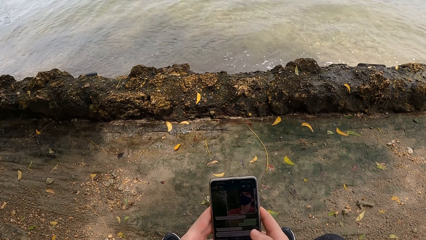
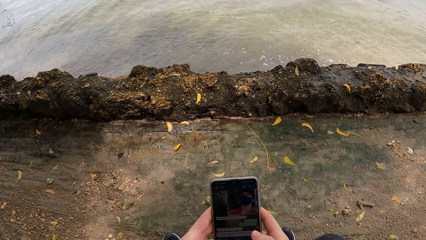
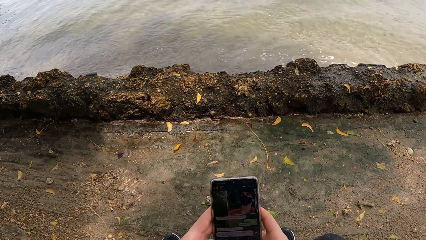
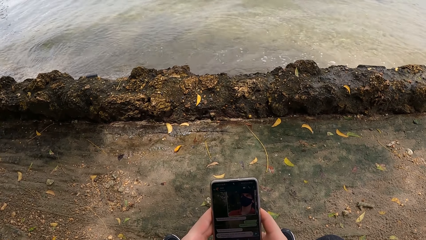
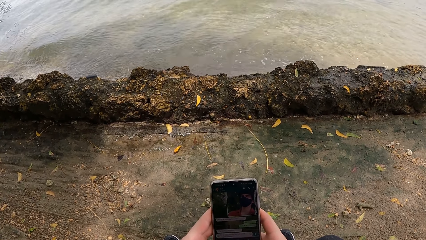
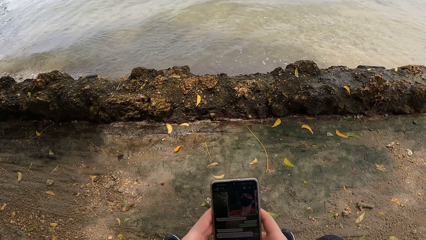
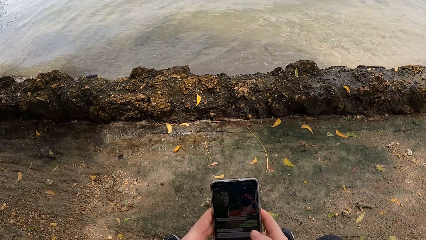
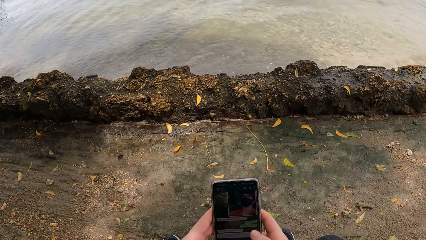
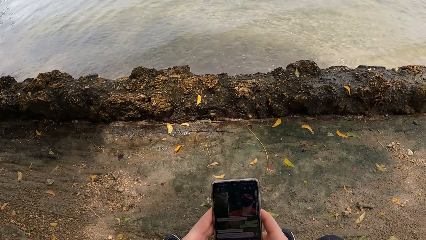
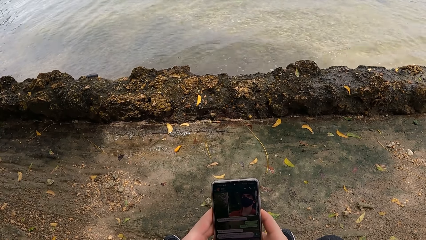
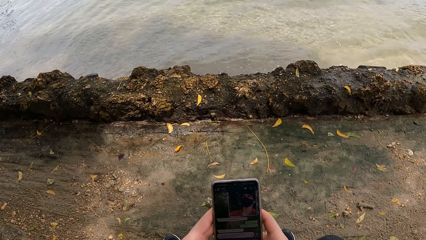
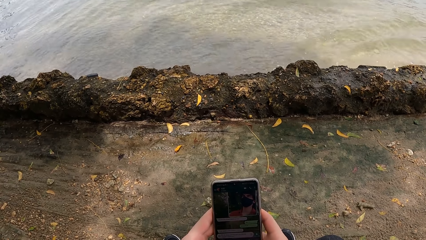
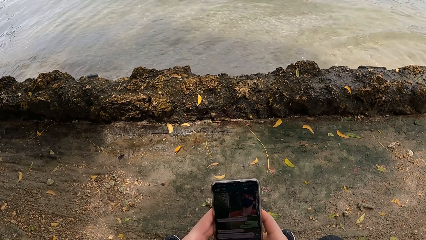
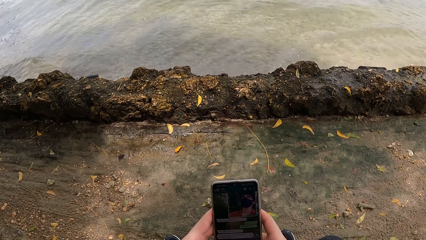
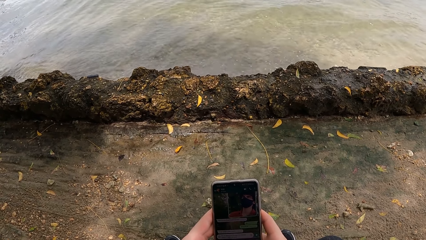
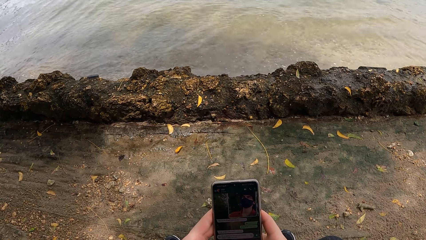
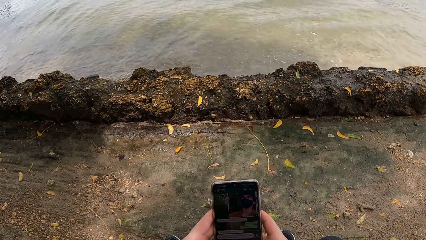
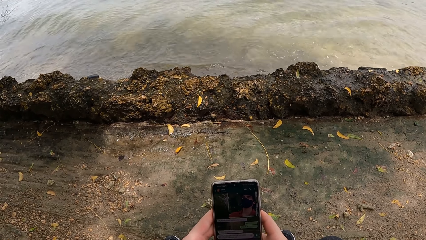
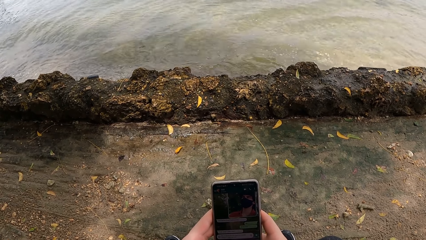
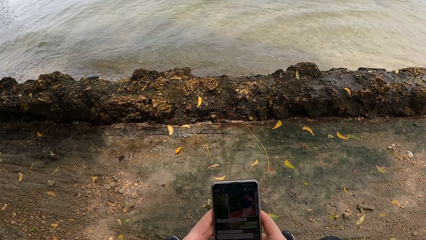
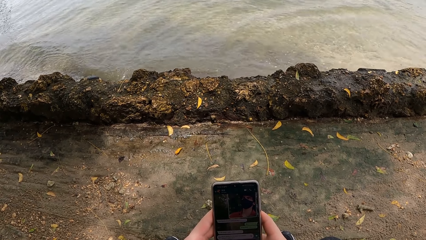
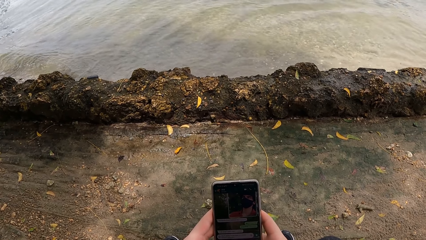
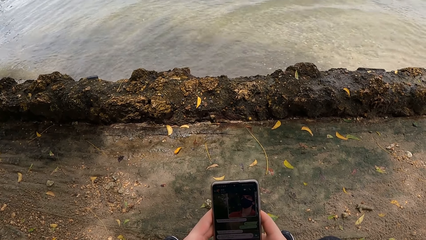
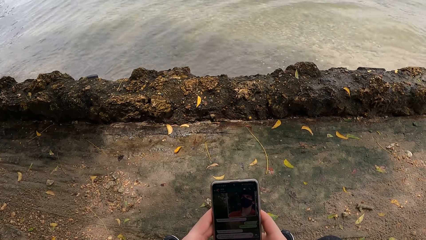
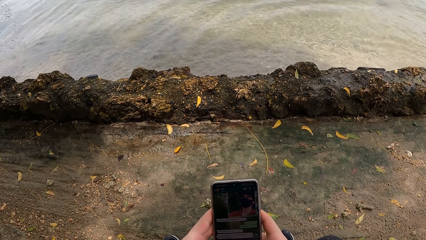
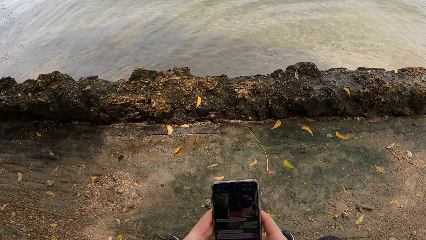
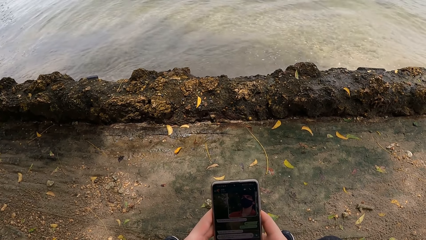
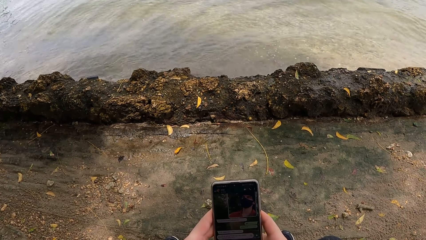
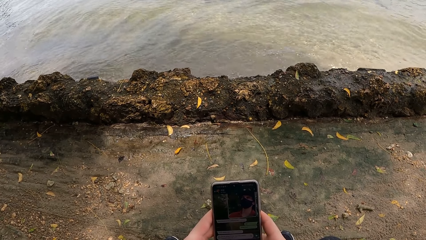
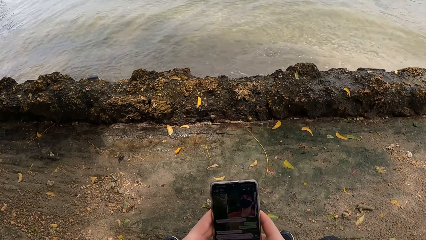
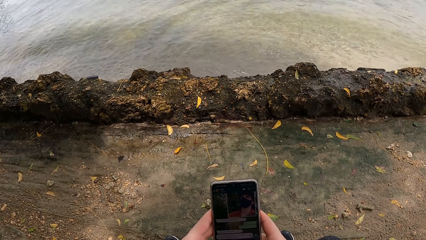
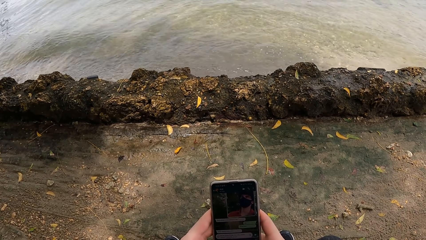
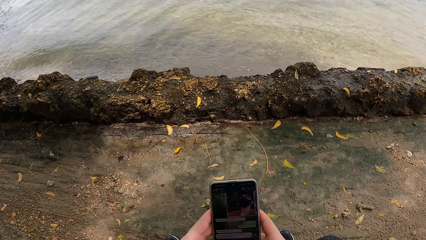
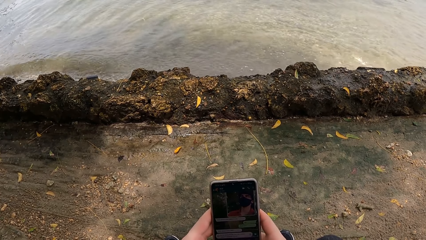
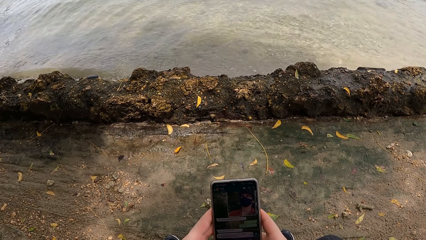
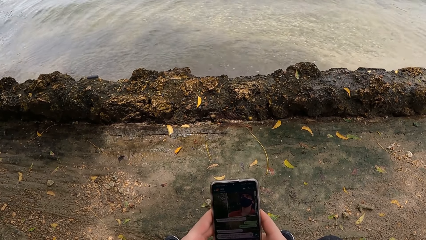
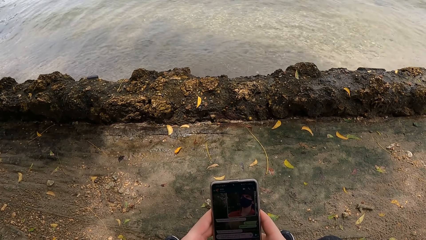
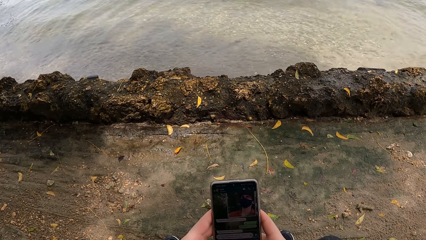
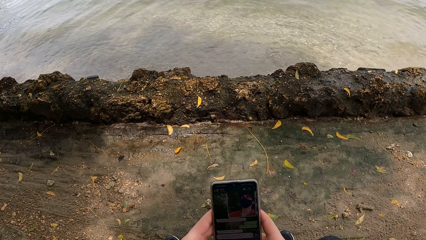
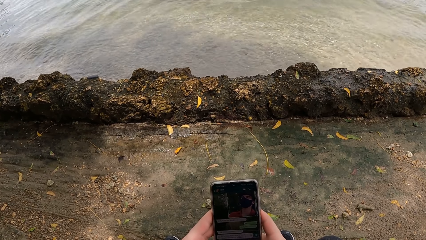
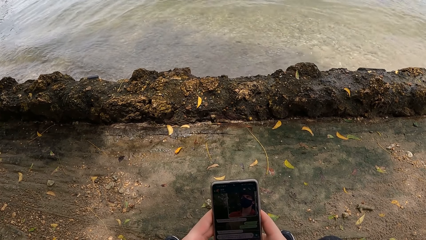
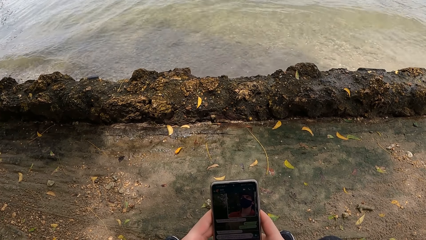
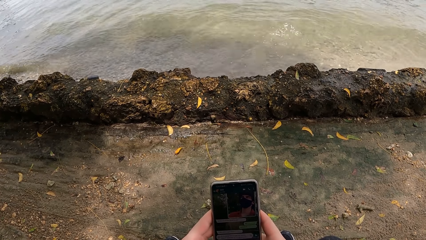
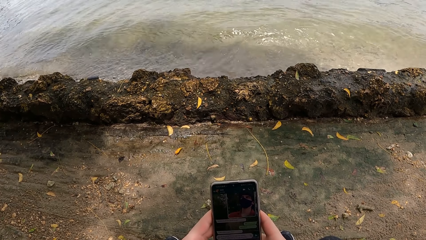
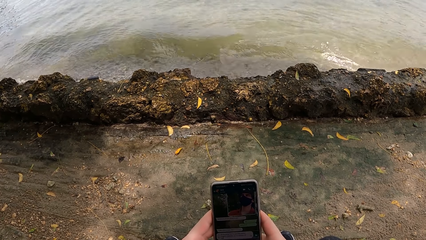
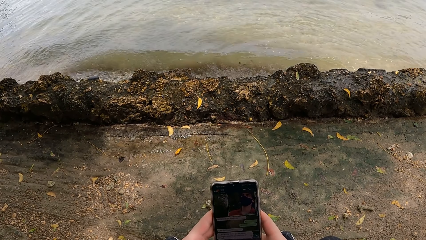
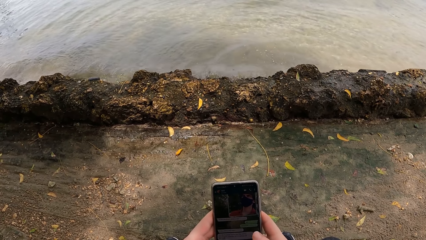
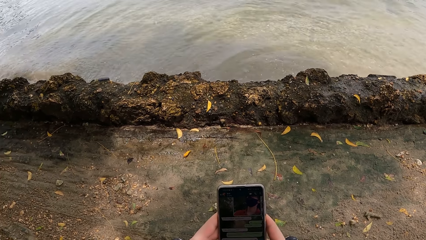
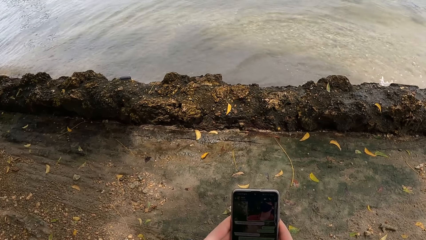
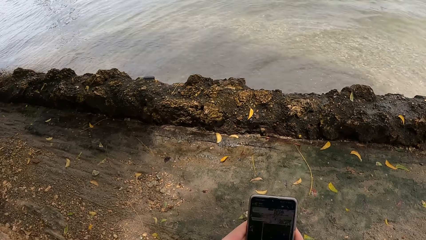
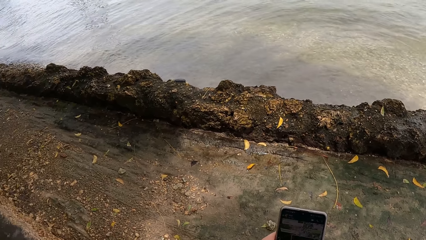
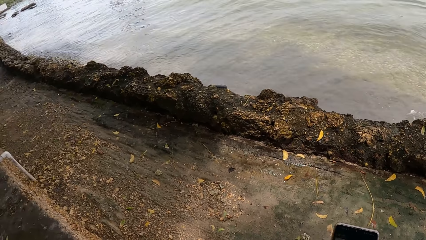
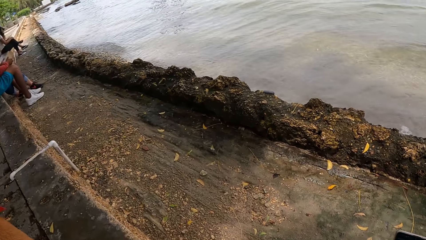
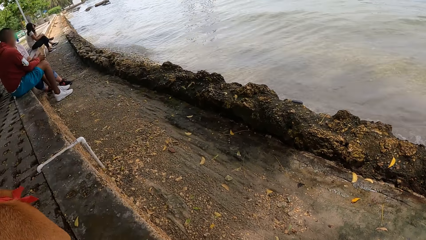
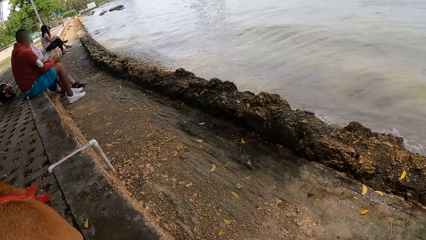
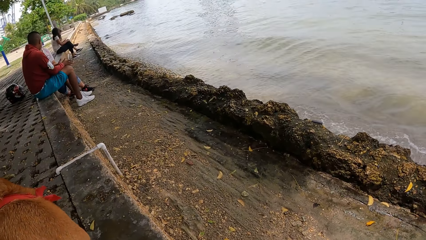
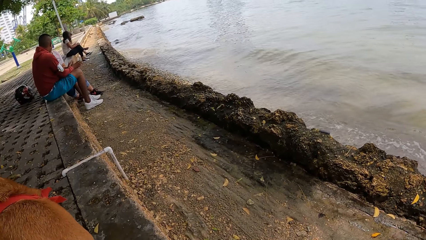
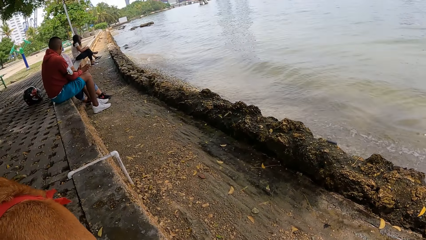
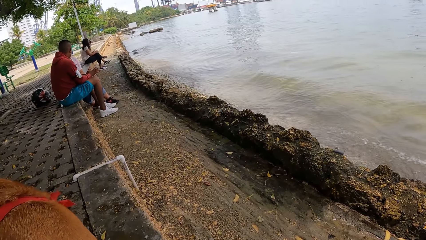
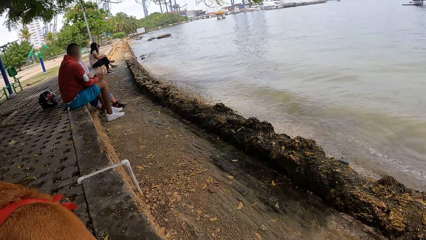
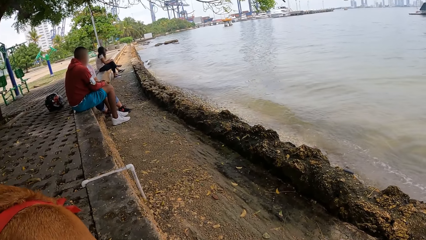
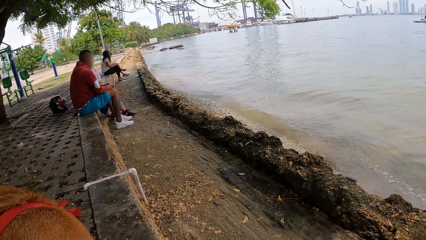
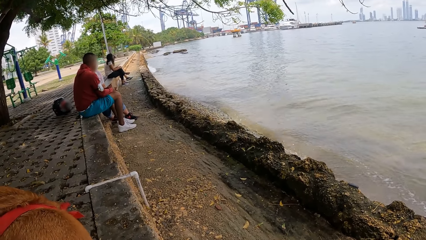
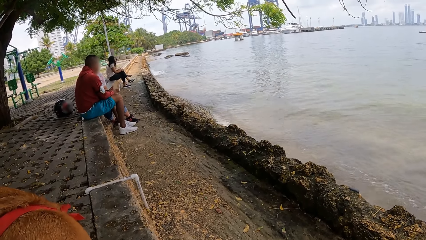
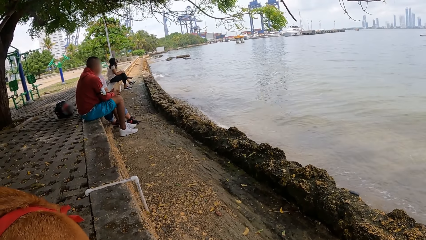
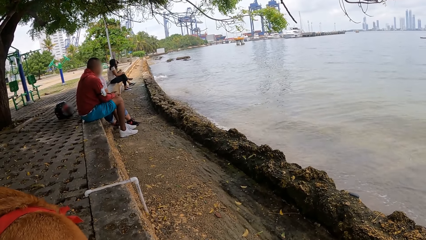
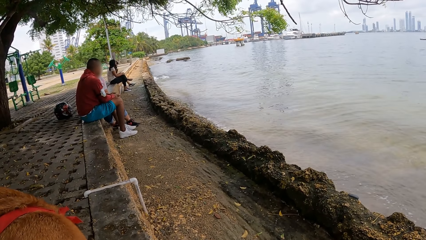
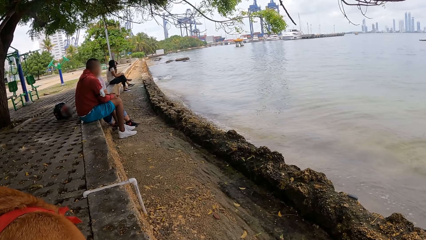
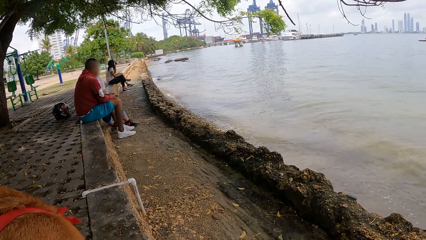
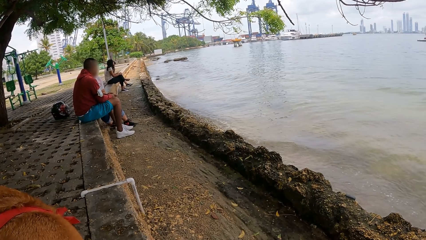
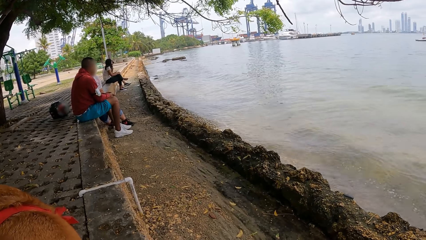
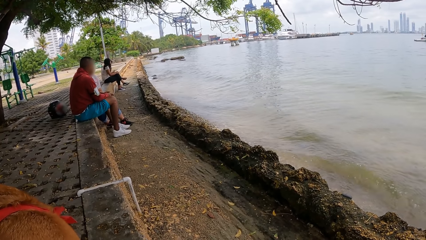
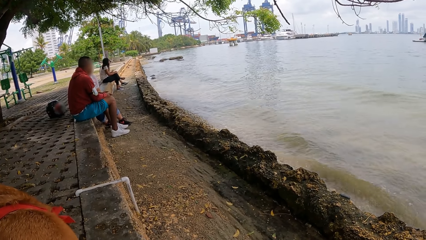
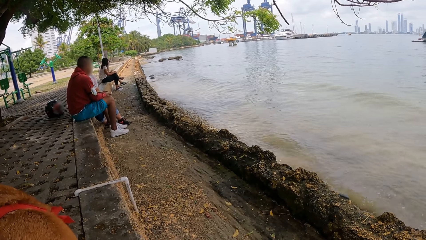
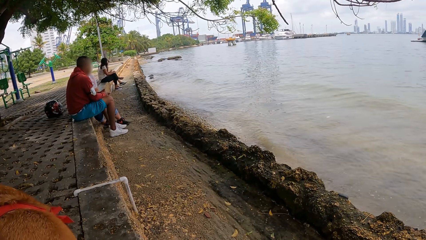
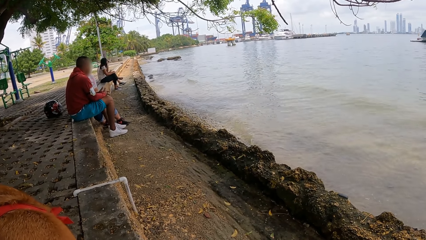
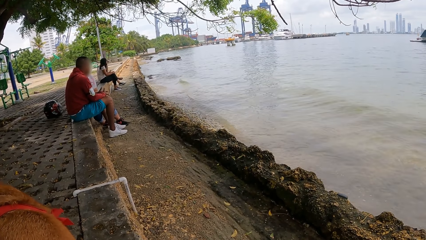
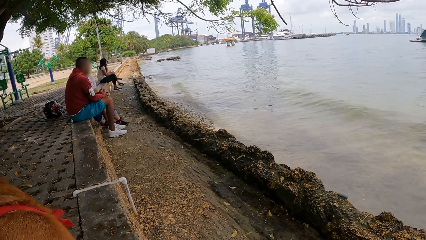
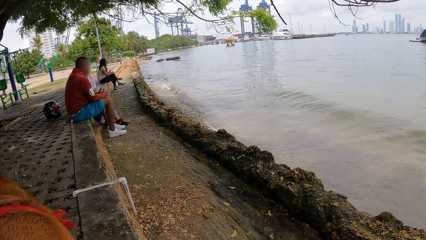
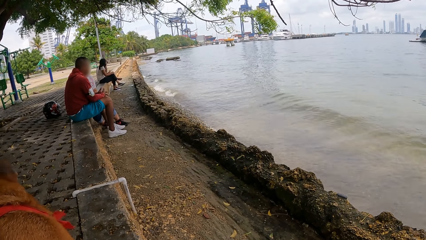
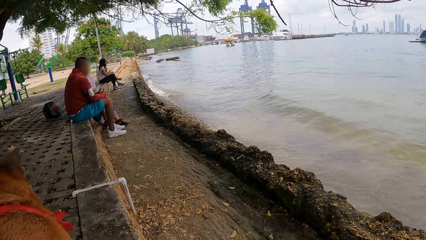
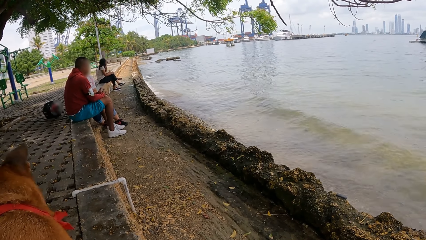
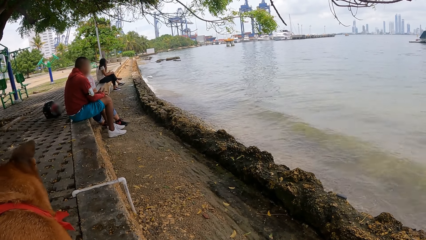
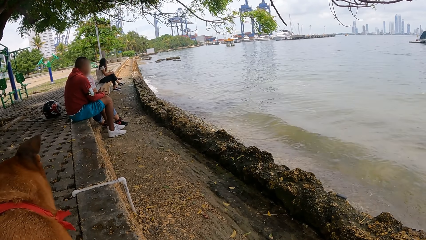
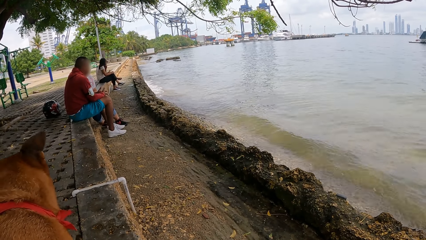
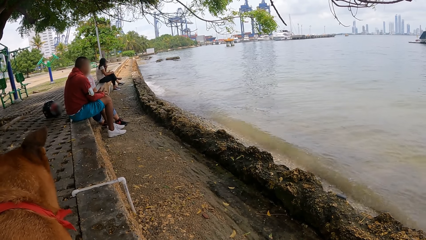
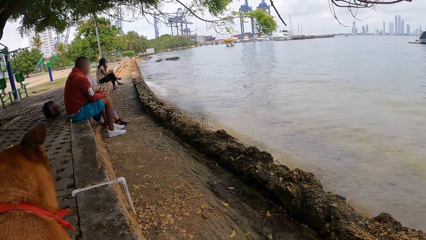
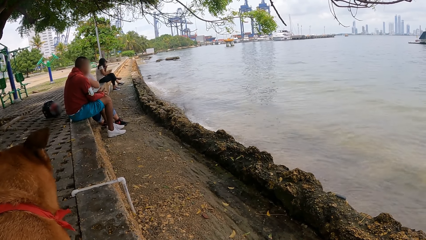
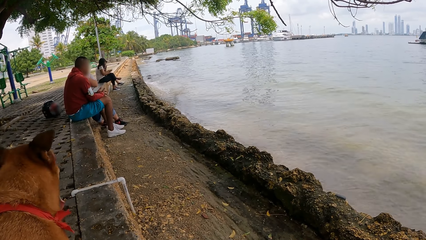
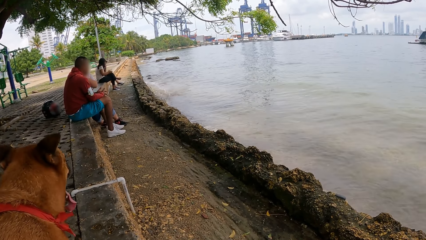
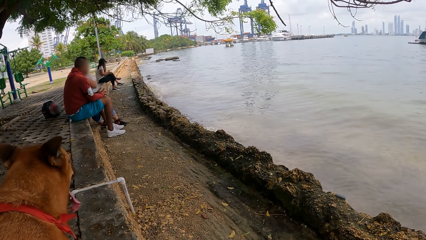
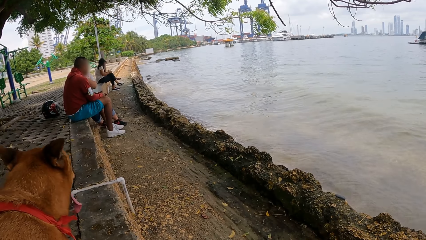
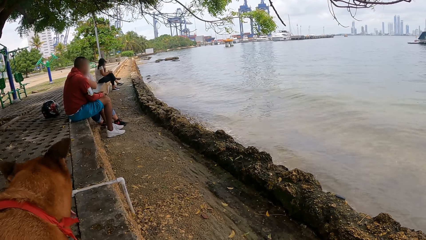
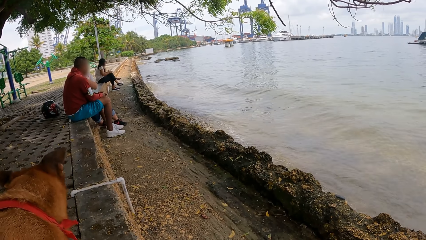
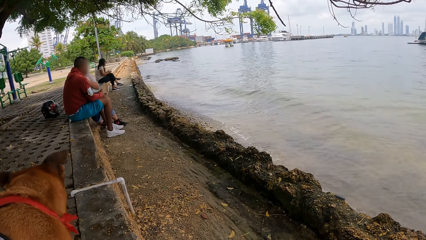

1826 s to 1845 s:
The camera wearer looks around.
